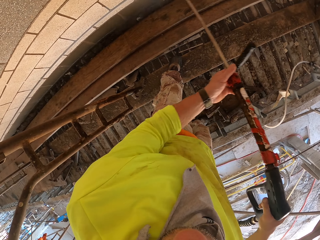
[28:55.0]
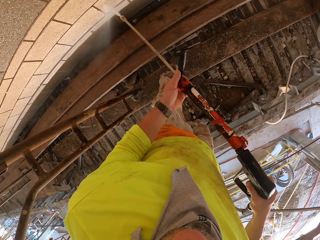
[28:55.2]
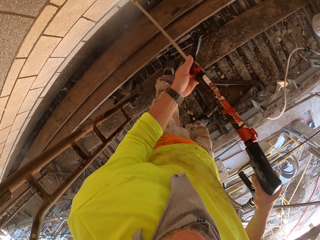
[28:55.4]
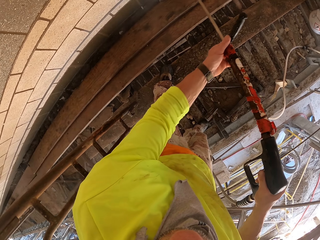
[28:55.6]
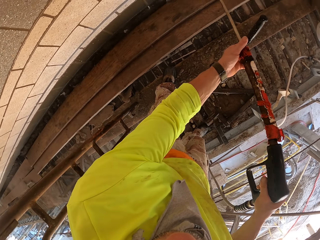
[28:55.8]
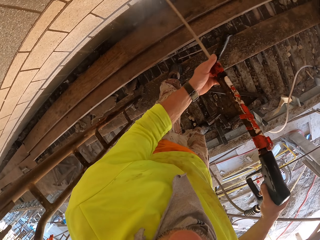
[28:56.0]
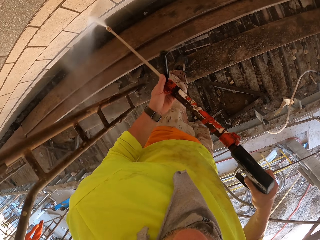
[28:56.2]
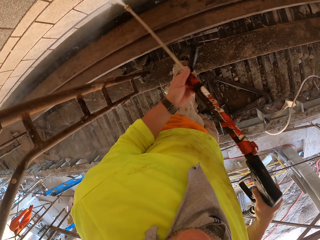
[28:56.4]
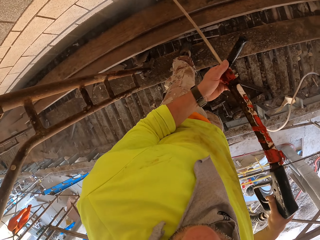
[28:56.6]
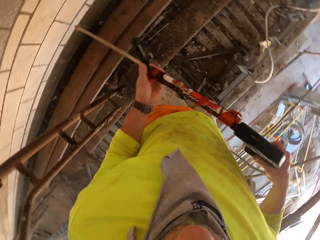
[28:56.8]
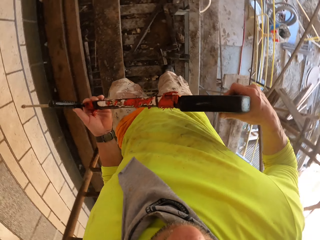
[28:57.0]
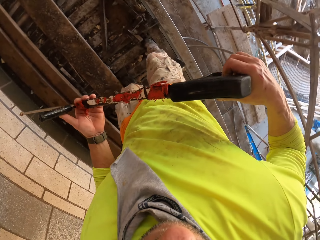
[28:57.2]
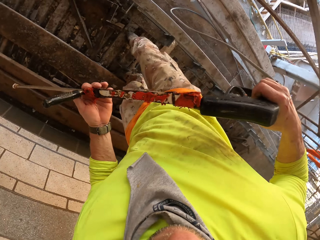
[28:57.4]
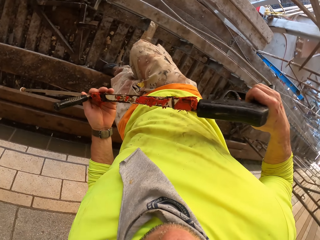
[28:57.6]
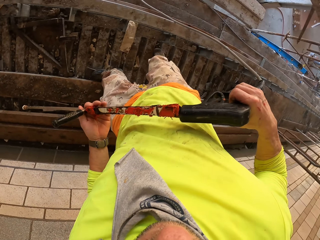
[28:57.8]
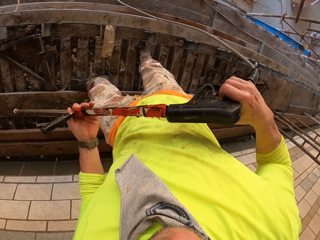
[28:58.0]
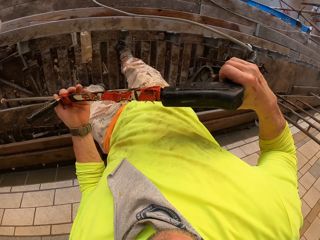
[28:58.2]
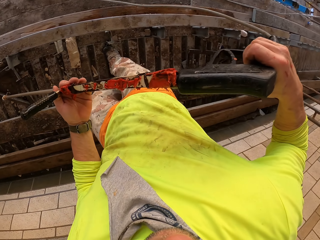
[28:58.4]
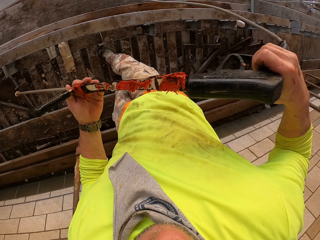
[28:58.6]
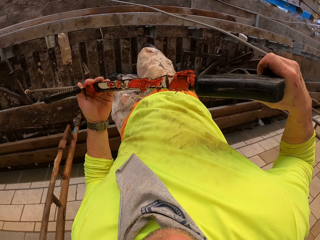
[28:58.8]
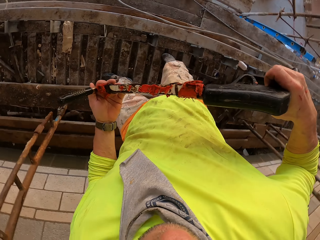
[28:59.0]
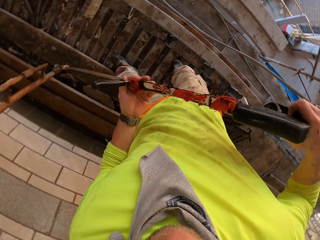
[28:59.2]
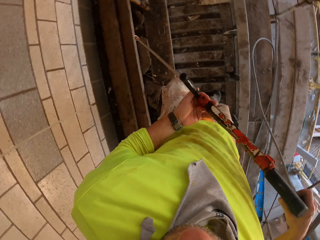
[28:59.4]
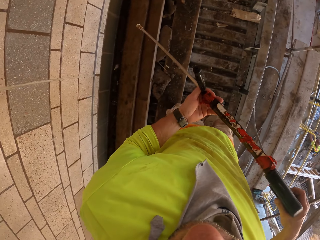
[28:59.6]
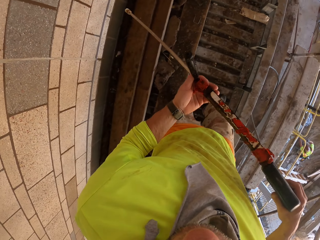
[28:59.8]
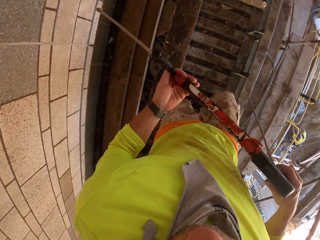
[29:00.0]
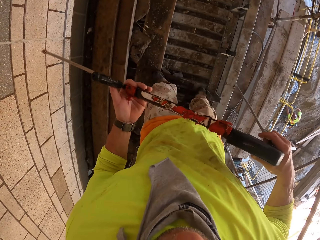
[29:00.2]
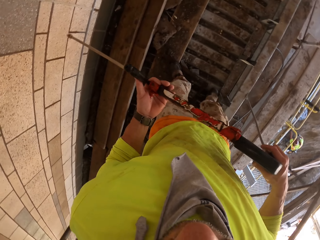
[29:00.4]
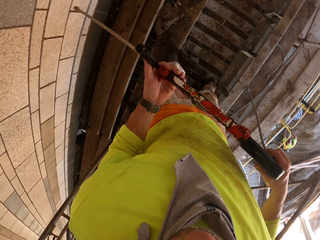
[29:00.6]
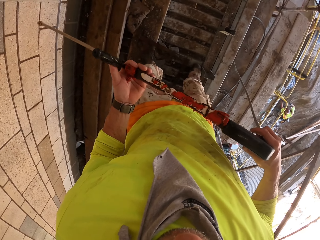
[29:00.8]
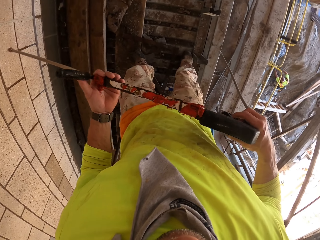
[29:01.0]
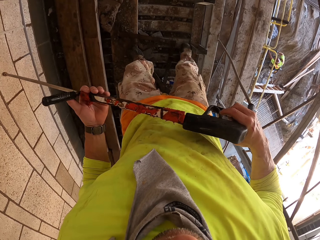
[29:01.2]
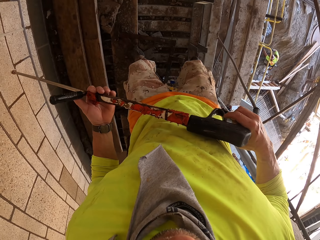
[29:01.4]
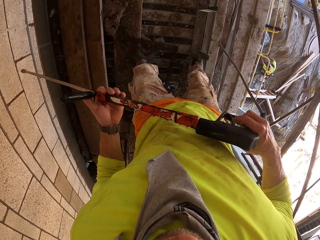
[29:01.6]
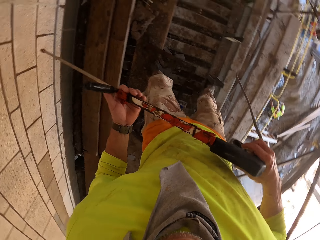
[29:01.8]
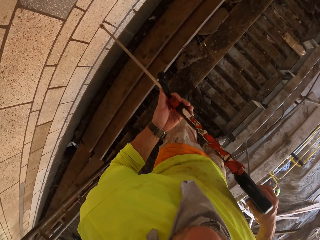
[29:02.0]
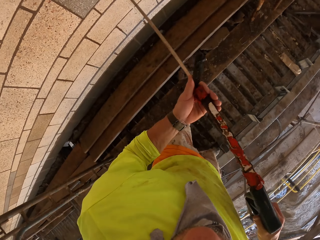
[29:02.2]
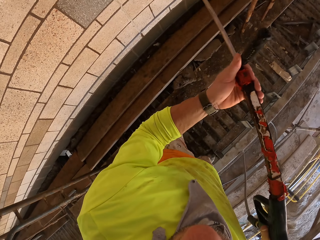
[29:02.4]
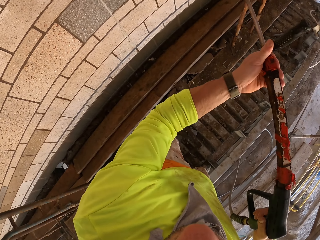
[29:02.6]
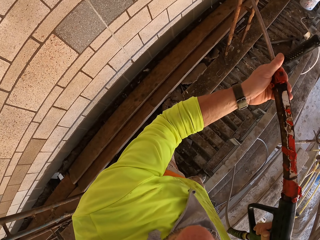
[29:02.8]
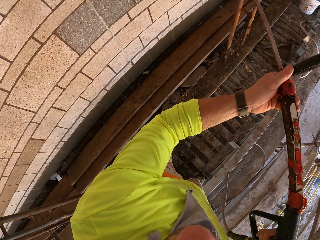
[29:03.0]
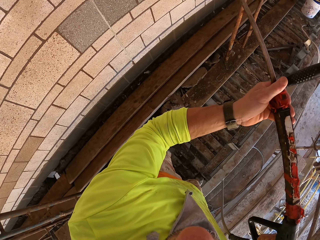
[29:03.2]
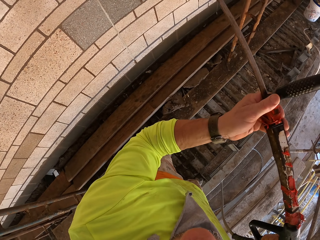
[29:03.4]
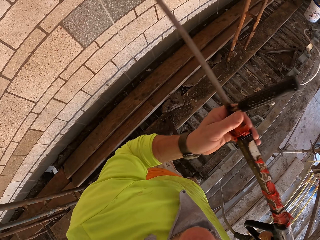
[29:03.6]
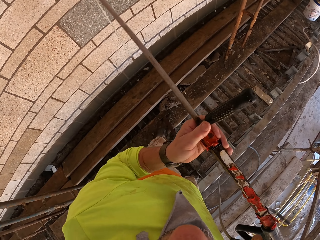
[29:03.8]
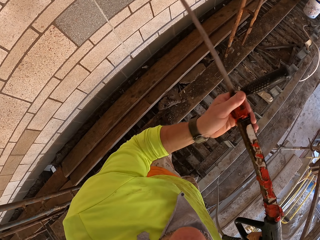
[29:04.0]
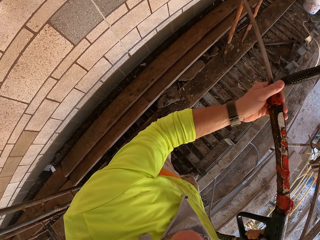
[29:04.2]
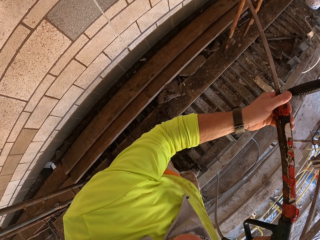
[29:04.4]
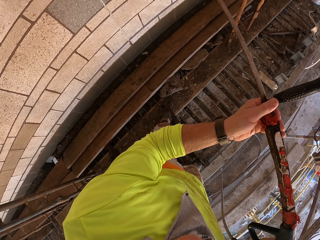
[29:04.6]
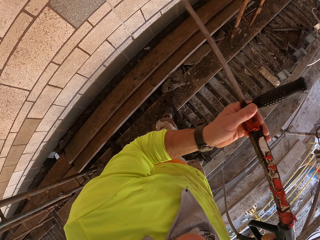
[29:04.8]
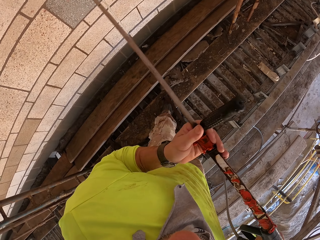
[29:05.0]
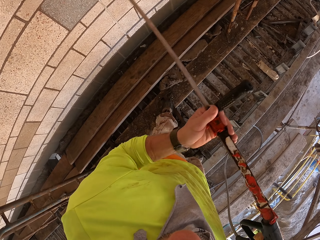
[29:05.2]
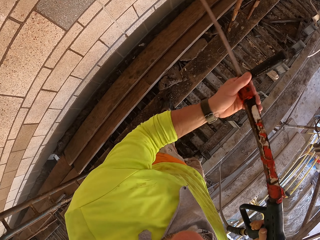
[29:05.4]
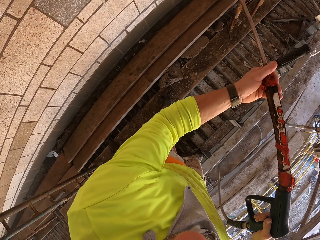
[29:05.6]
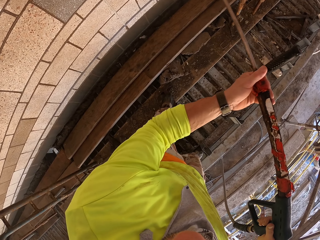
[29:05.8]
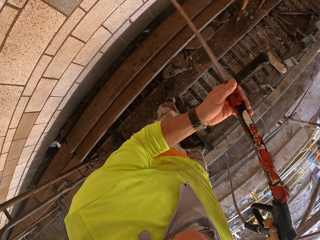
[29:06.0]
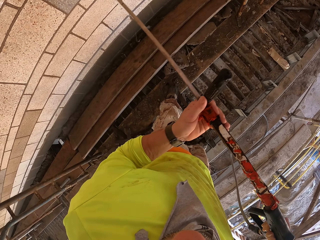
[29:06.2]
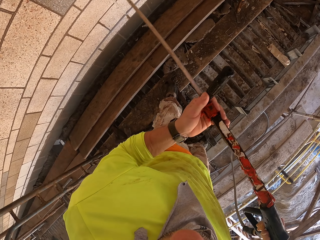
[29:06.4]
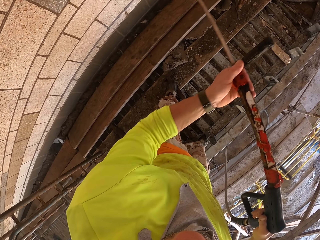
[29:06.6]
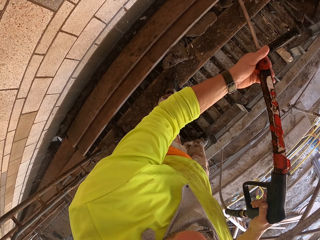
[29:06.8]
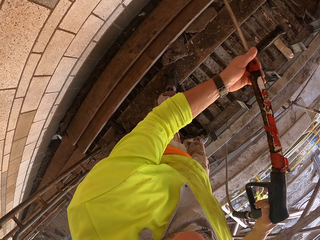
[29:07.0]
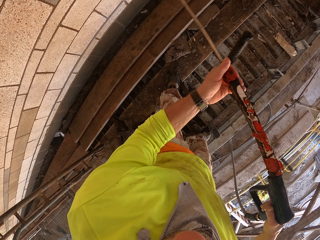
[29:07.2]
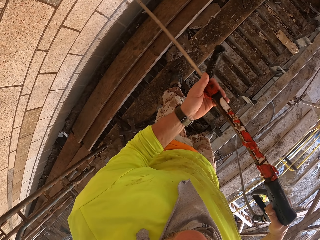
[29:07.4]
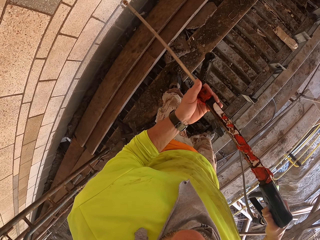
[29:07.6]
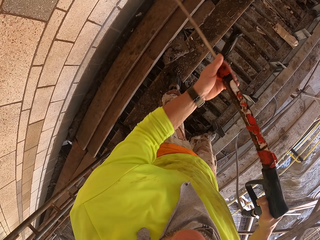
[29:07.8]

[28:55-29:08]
The camera wearer turns around. They hold the Loctite Pl. They spray the wall with the Loctite Pl.

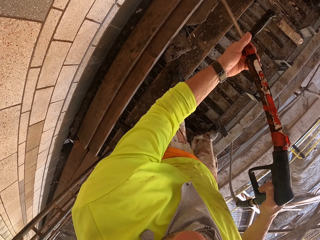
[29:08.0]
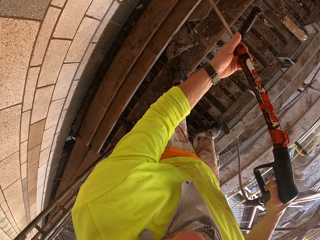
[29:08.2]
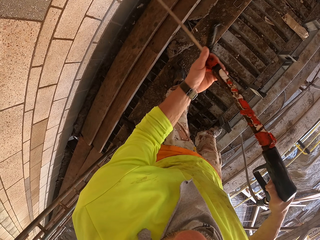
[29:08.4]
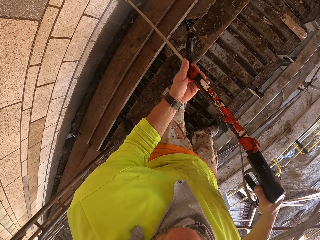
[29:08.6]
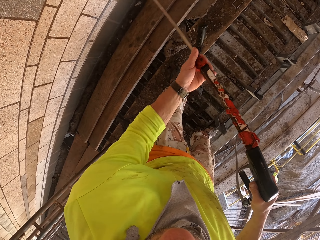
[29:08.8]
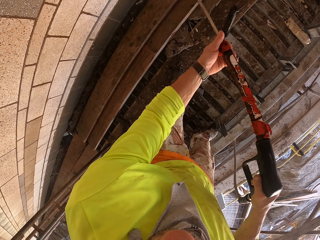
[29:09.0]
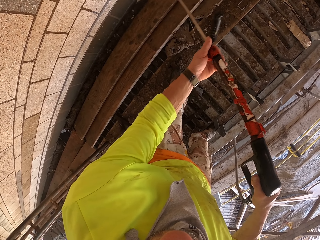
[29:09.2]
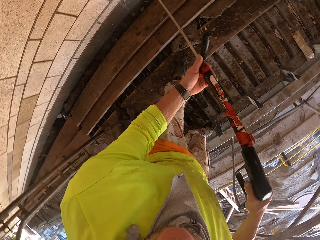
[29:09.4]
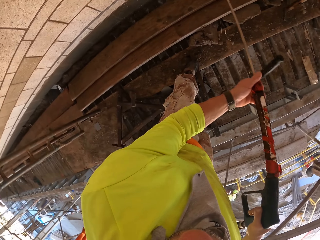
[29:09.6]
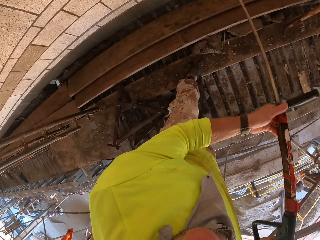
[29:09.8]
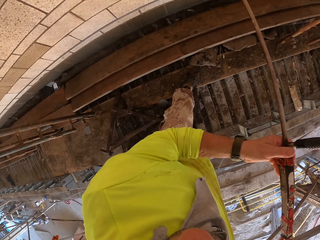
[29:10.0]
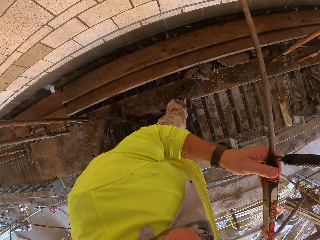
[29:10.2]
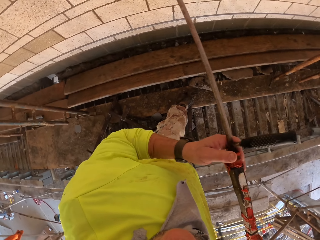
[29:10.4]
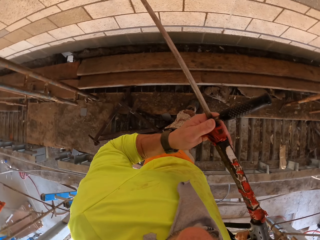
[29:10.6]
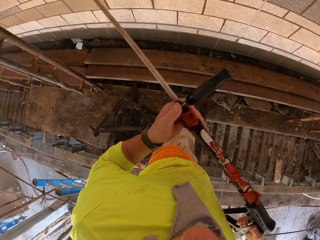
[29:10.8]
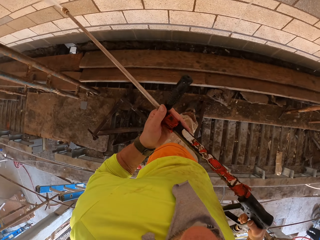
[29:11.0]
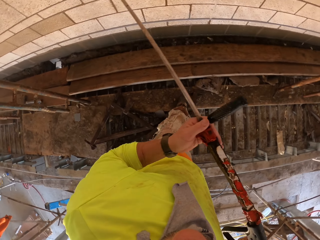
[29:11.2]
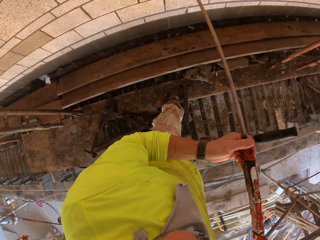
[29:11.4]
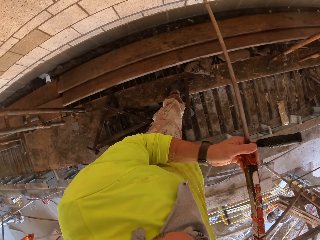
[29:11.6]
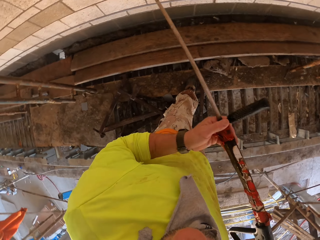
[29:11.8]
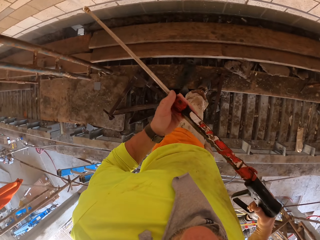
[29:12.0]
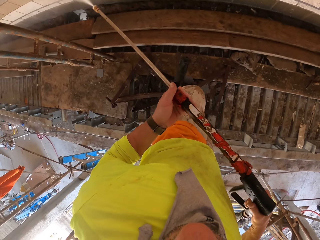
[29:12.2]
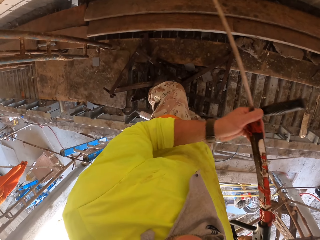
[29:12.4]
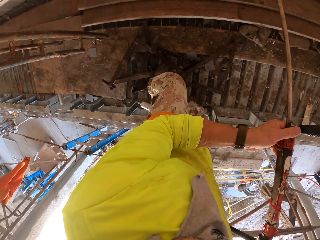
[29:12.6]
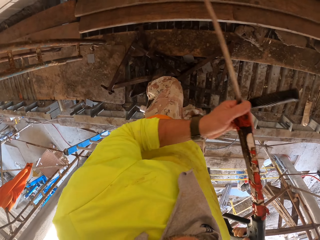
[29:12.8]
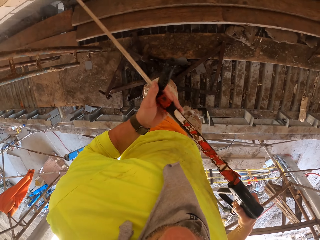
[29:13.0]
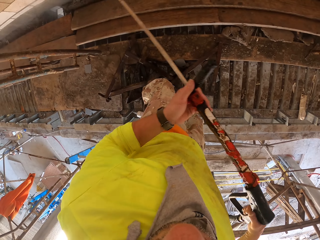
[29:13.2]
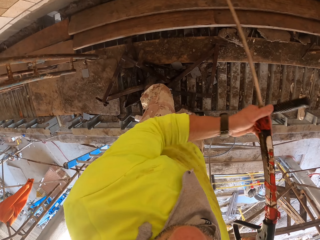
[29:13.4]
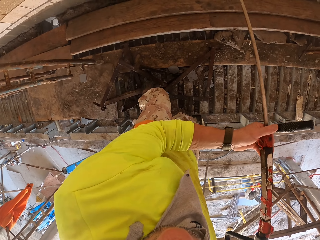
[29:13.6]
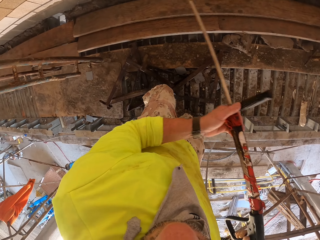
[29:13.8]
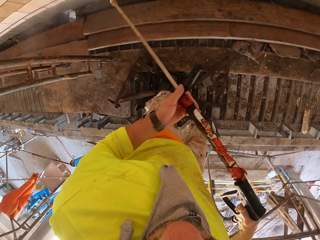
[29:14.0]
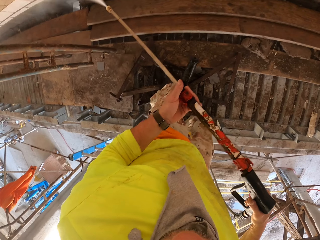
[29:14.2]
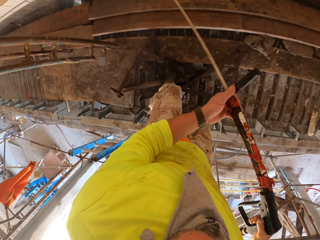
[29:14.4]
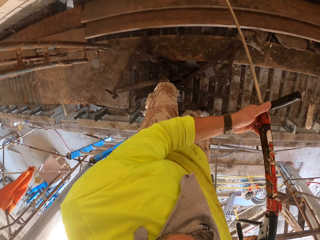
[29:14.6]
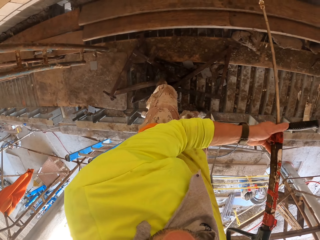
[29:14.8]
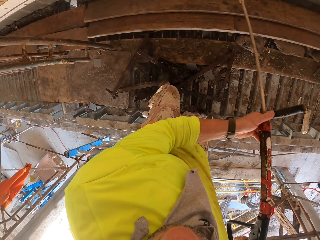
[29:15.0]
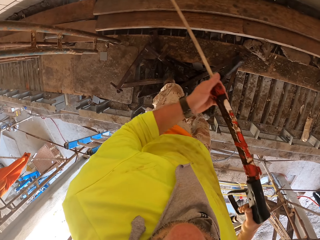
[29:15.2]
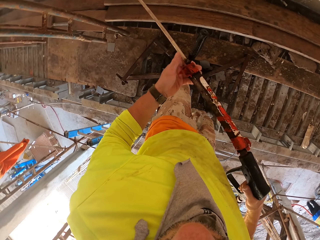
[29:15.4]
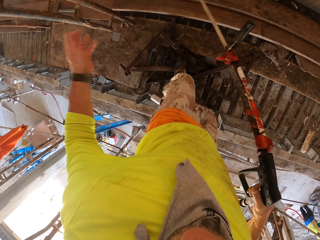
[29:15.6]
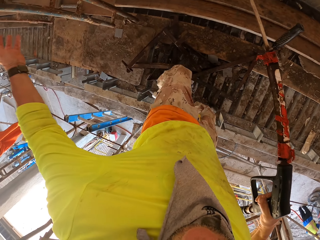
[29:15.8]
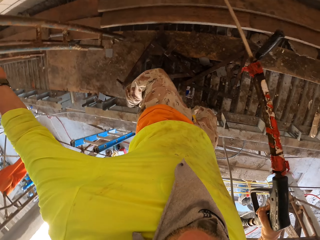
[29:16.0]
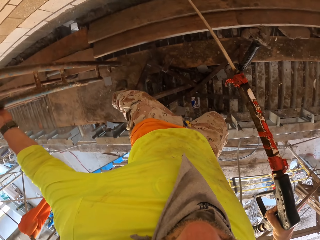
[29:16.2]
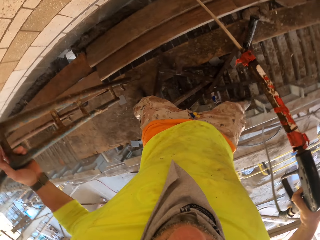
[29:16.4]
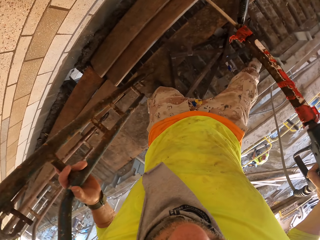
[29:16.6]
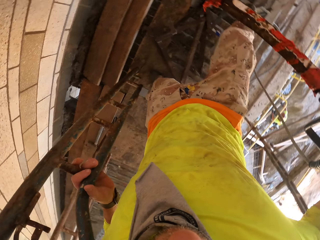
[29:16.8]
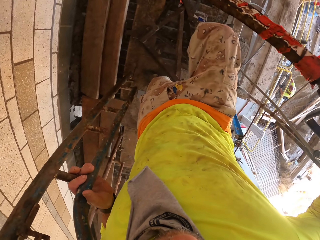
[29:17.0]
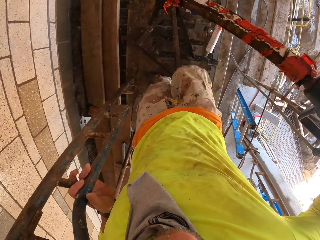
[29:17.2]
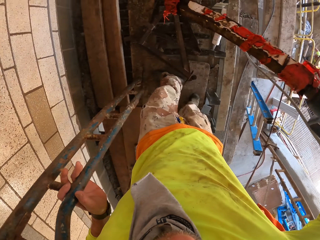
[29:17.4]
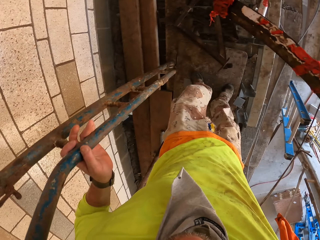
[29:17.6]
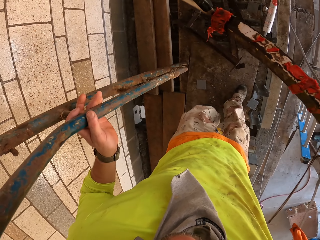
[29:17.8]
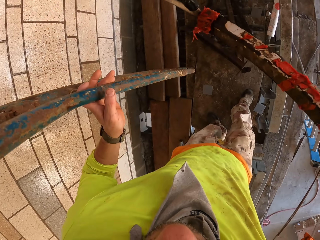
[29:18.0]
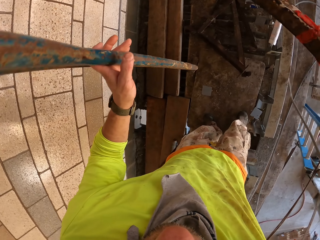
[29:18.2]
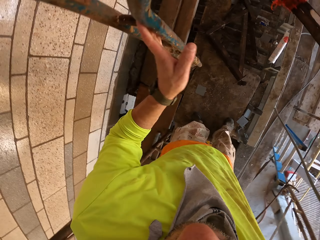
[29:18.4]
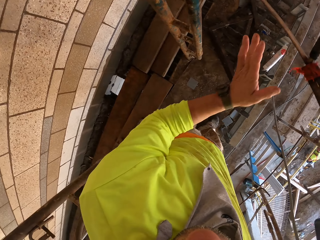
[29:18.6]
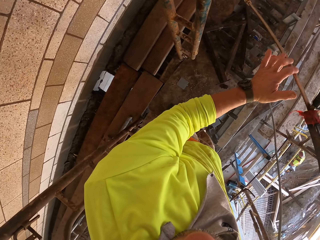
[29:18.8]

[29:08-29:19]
The camera wearer turns to the side. They spray the wall with the Loctite Pl. They hold a metal stand.
